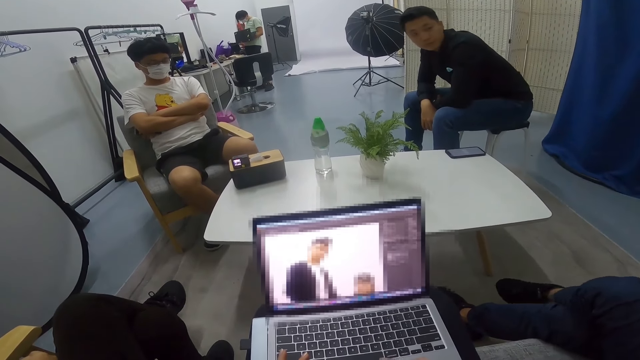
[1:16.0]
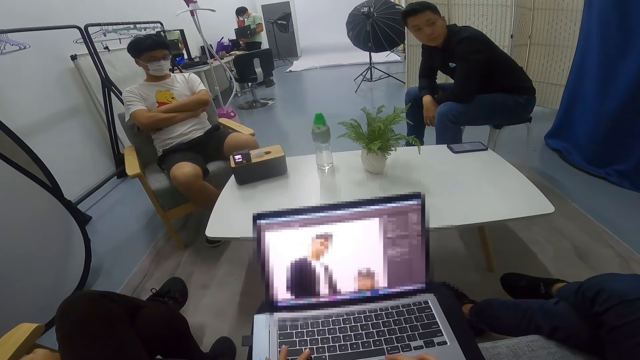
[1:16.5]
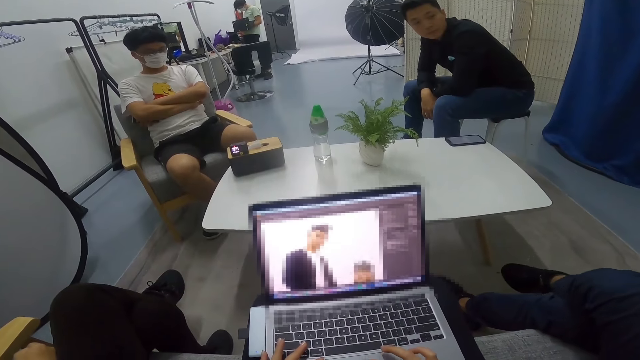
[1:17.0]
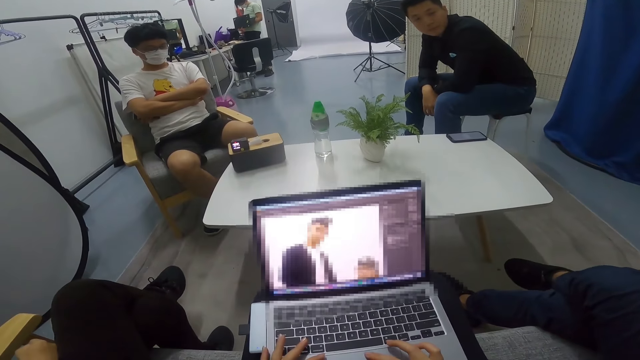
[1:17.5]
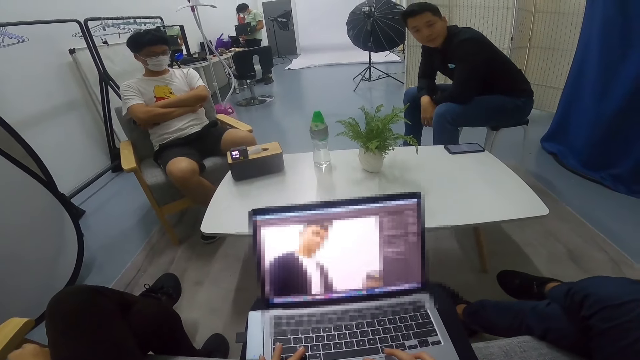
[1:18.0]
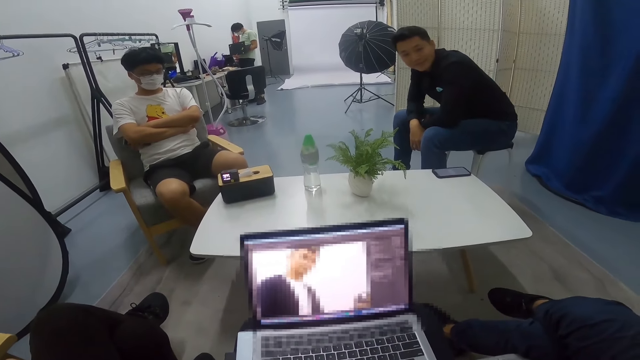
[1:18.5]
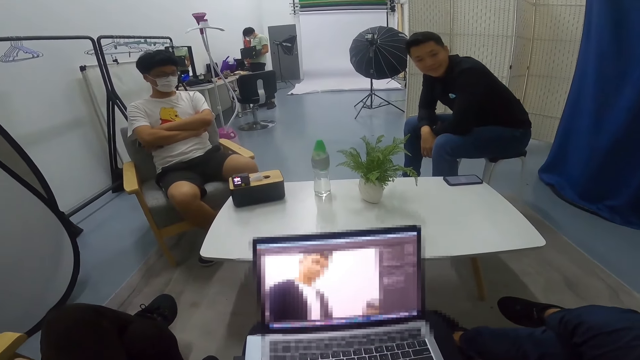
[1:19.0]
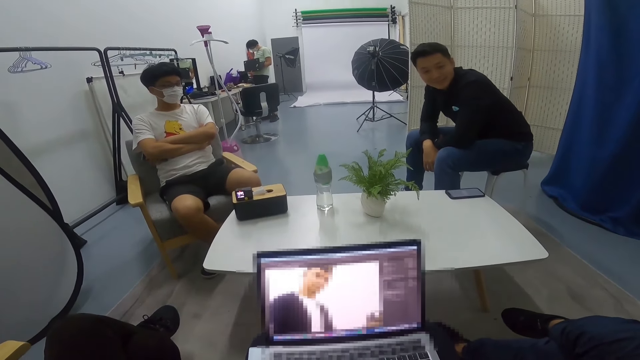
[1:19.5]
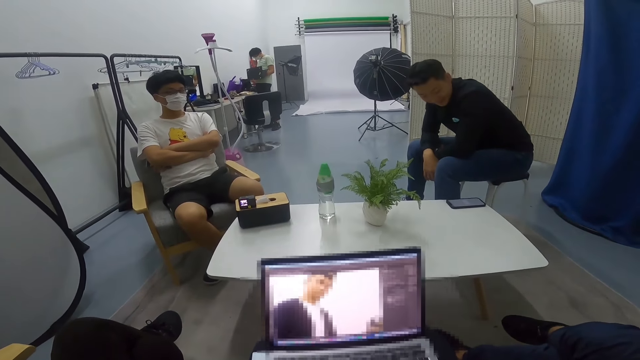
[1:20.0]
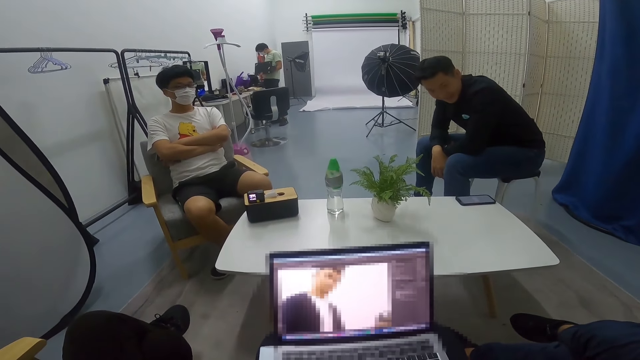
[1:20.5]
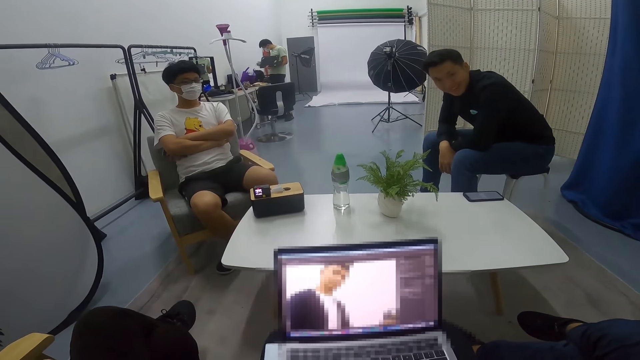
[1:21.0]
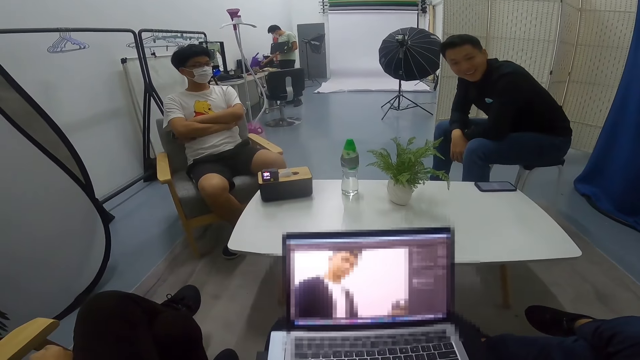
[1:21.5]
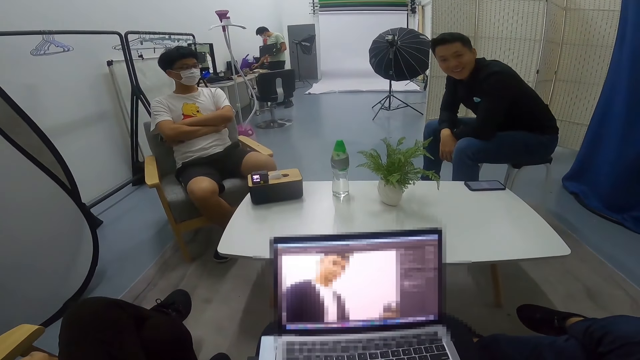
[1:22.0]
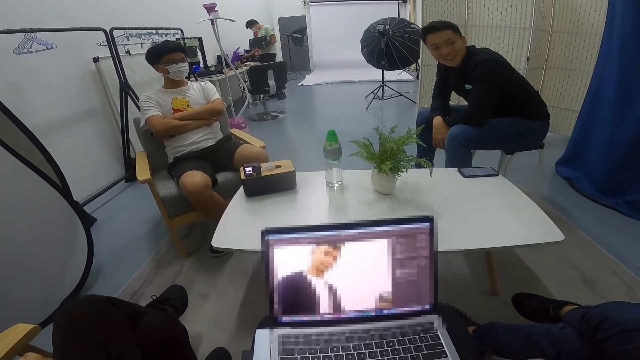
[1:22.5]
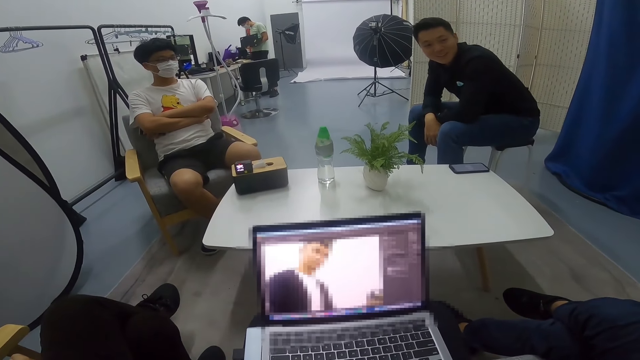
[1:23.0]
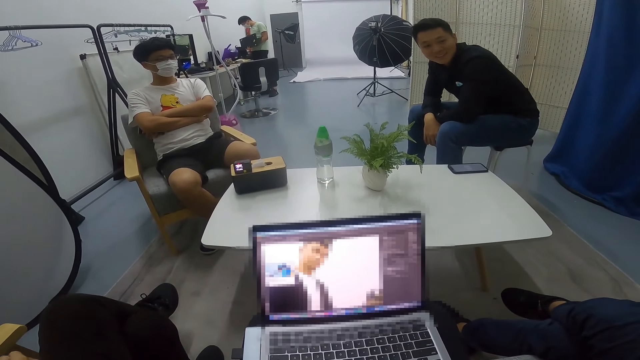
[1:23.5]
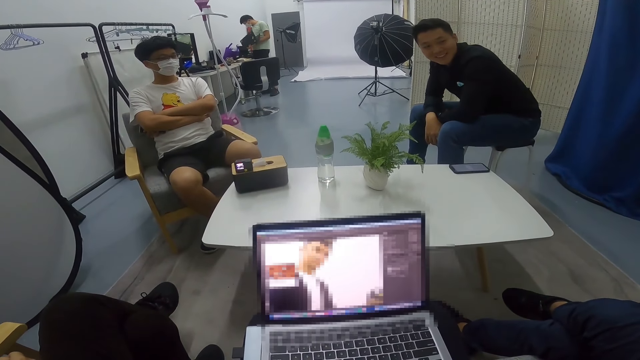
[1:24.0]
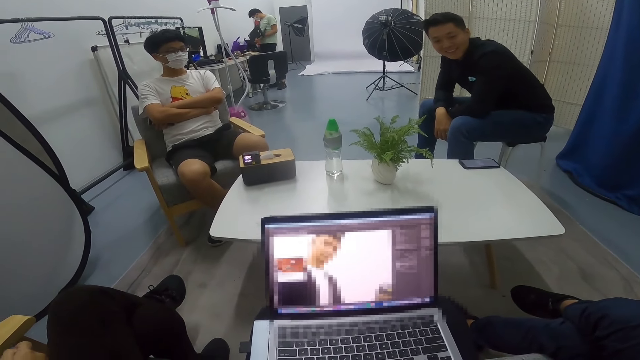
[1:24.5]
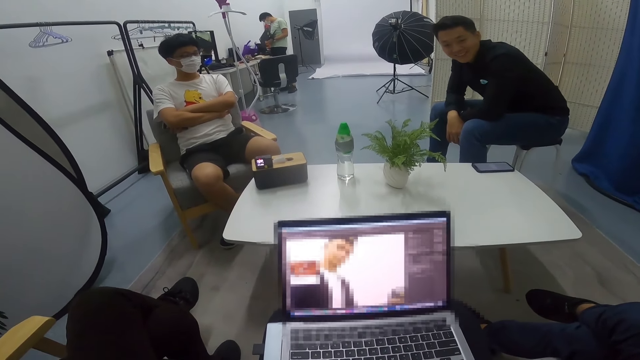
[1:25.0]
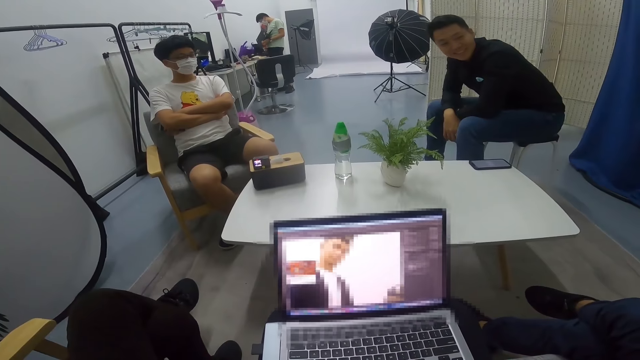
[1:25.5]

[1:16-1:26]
The camera wearer swings the leg. A man converses with the camera wearer and another man.

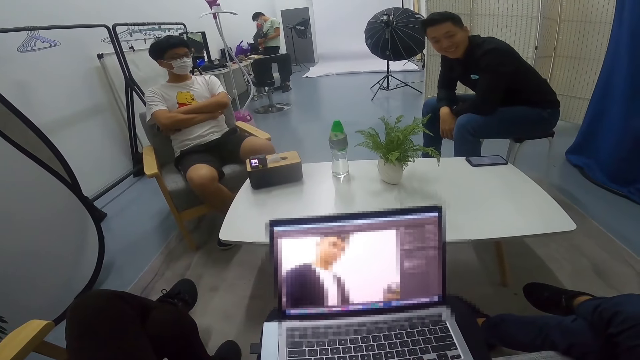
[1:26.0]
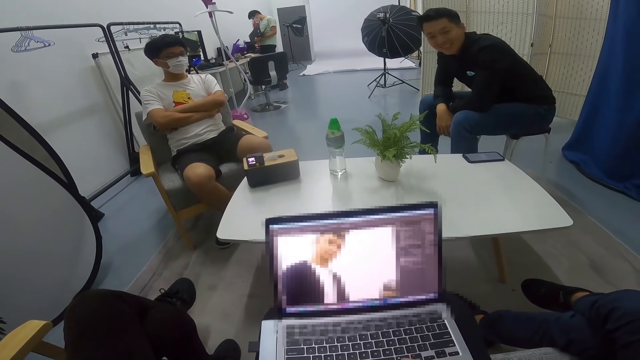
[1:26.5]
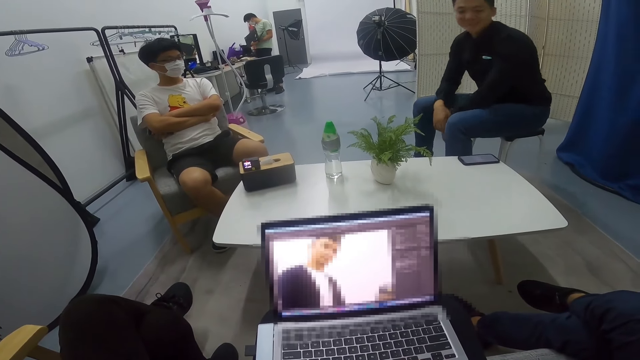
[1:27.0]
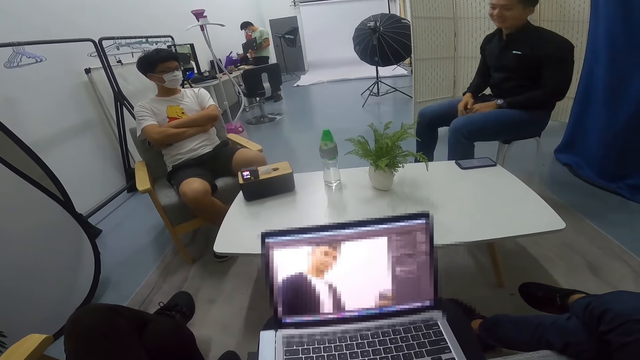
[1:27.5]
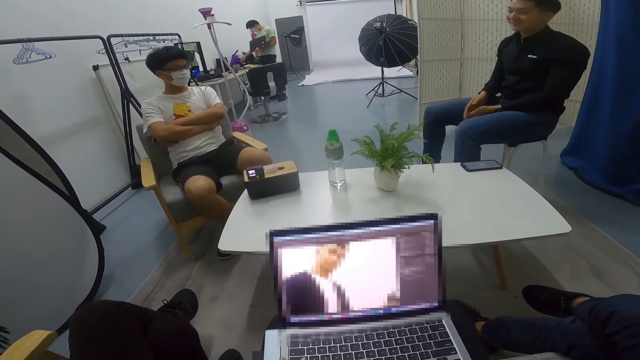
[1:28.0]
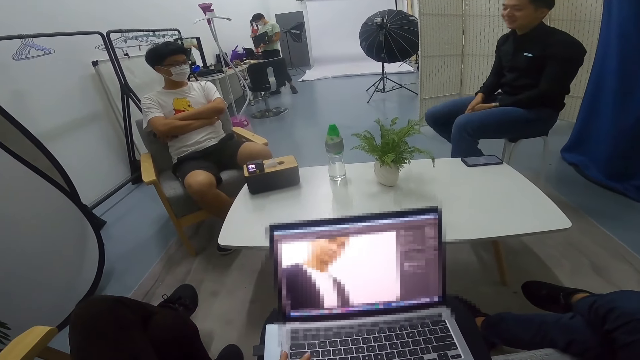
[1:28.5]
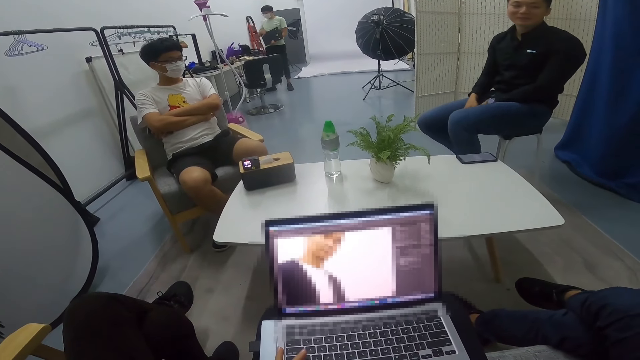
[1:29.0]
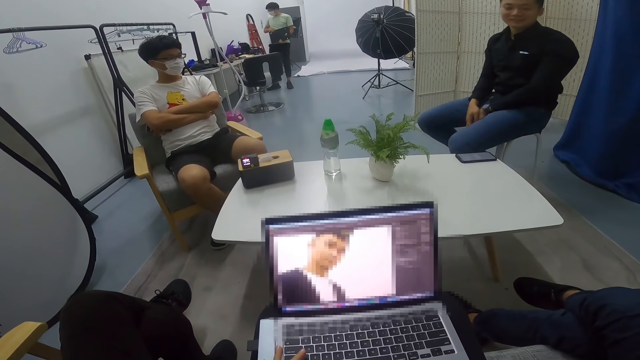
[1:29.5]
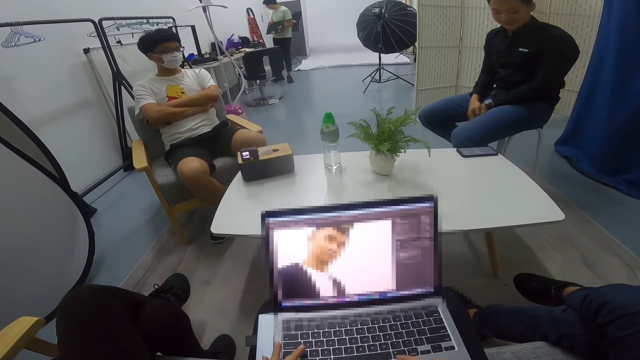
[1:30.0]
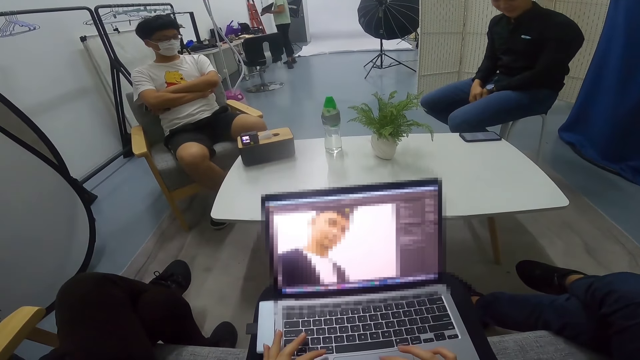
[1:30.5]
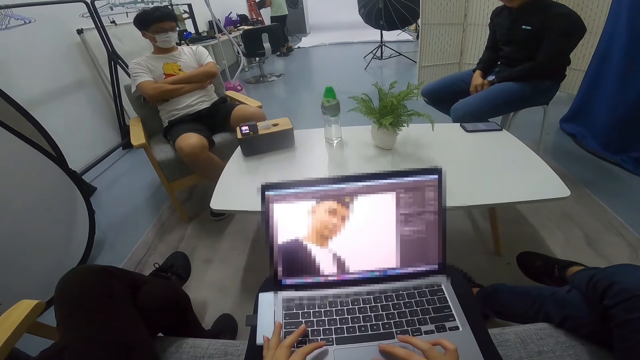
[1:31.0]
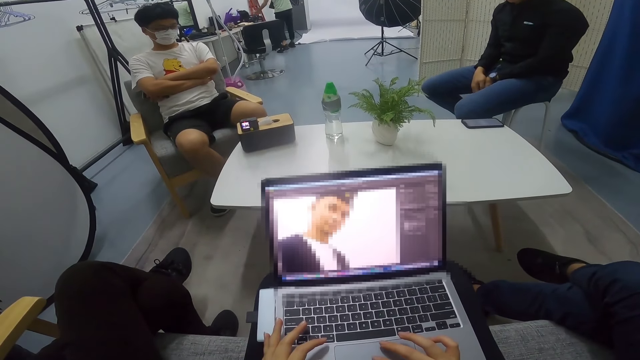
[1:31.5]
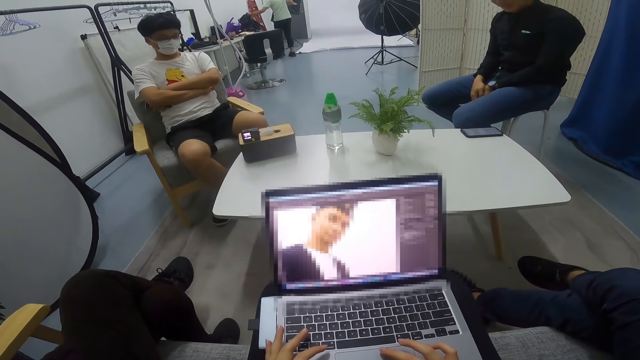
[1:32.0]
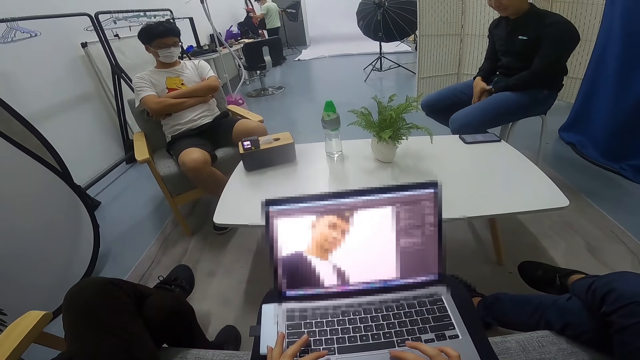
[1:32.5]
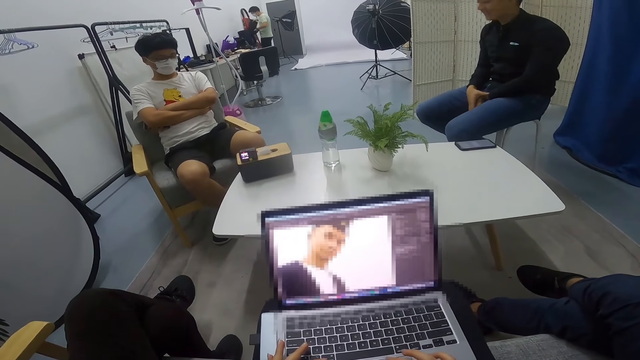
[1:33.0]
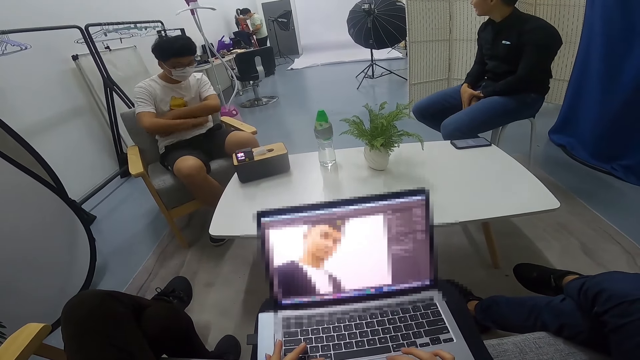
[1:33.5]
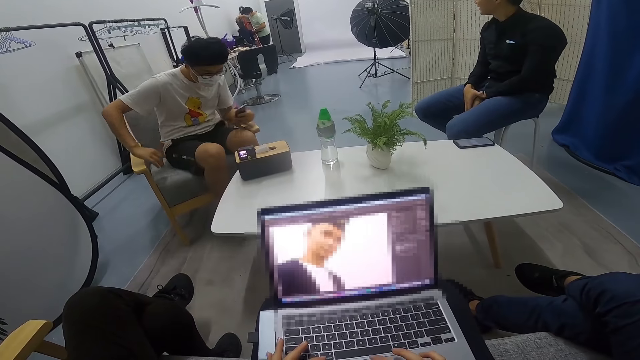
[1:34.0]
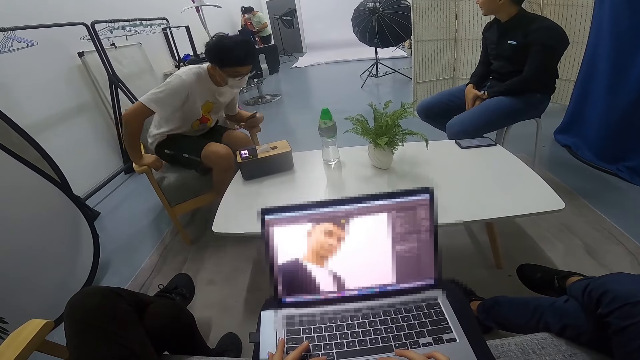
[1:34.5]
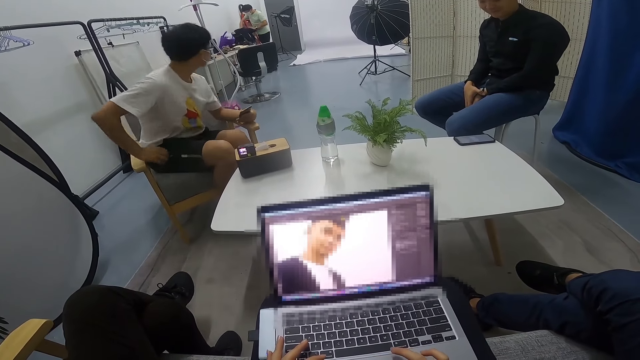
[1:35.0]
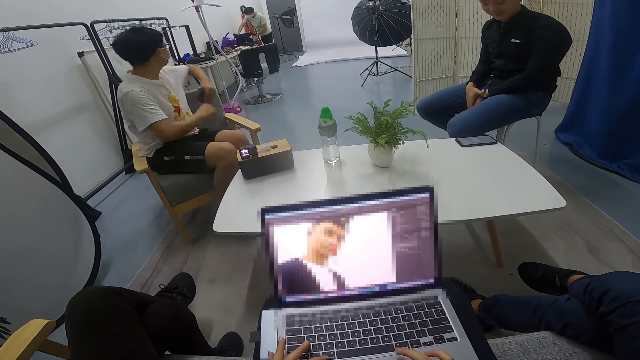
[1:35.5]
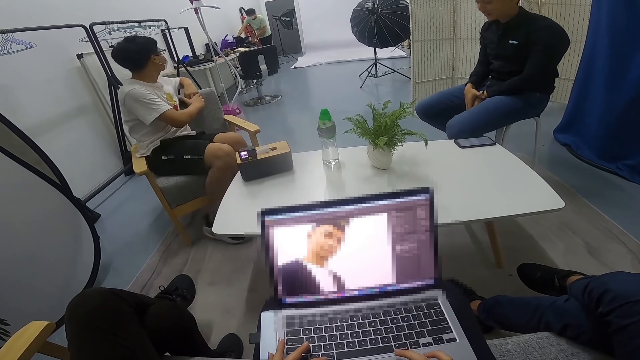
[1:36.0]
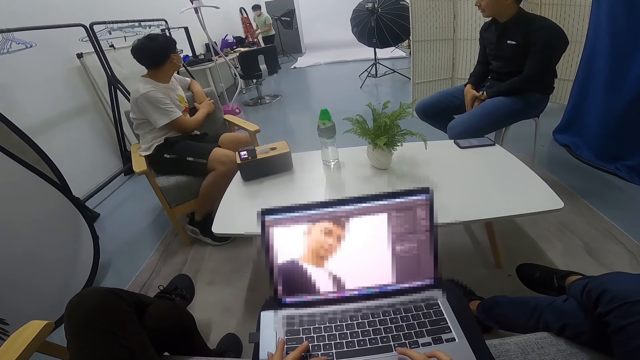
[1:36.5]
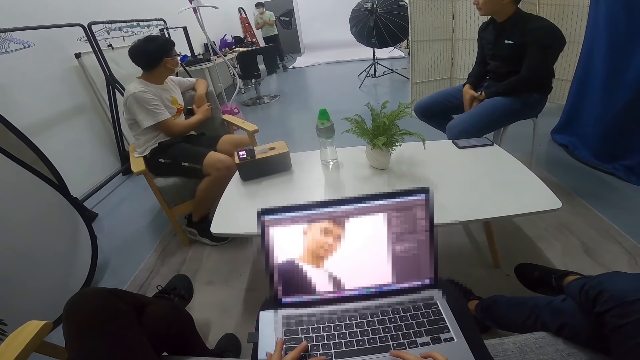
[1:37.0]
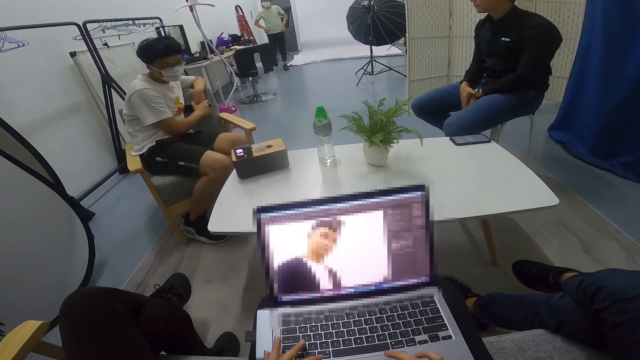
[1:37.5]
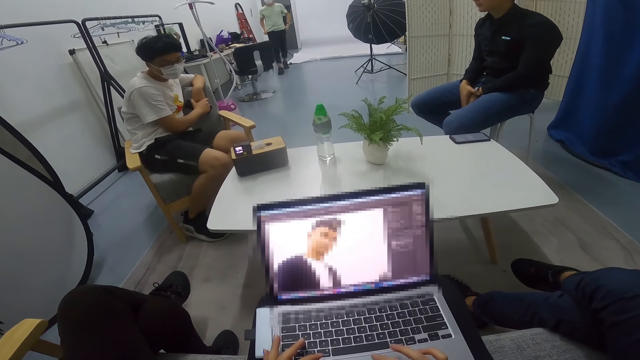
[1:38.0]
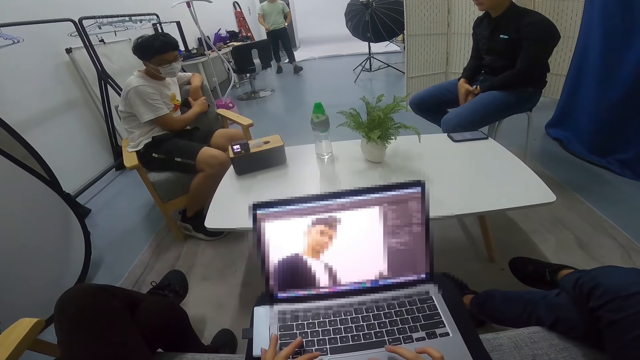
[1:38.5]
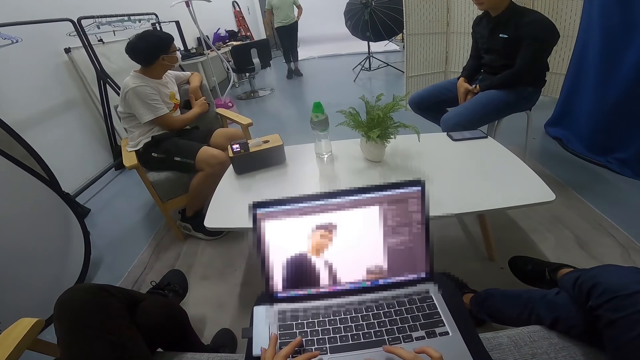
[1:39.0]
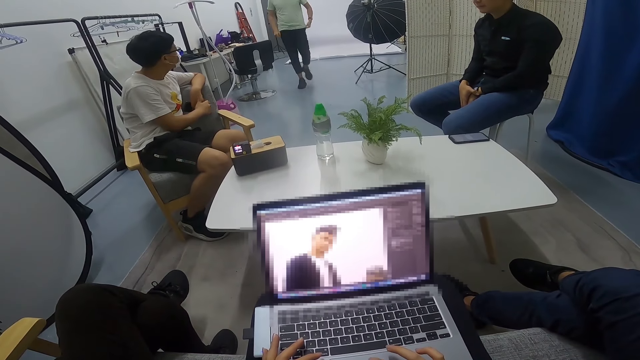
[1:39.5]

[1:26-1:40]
A person moves on the chair. A man walks around the desk on the far end in the room, picks up a bag on the desk, and puts a laptop in the bag. Another man changes his sitting position on the seat. Another person turns on the chair. The second man stares round in the room. A third person puts the laptop on the table. The first man walks towards the table. The third person stretches his T-shirt.
